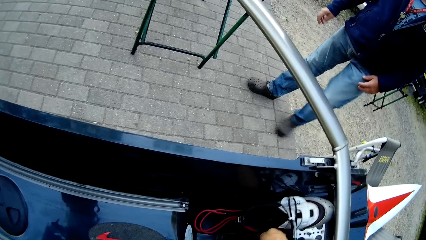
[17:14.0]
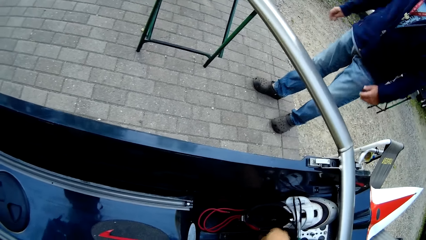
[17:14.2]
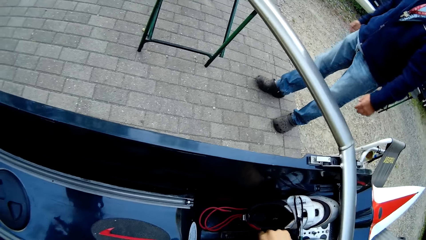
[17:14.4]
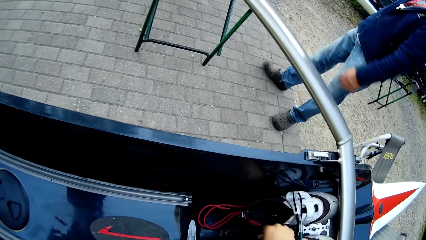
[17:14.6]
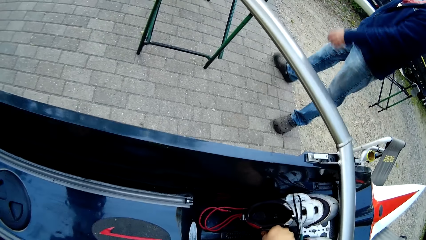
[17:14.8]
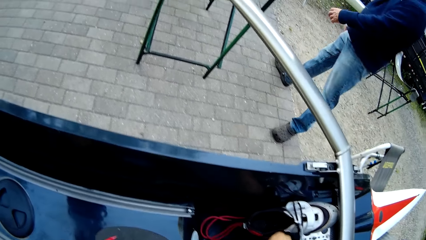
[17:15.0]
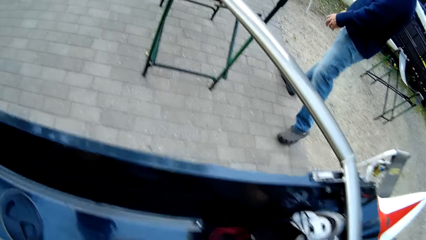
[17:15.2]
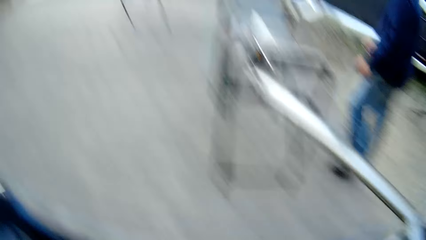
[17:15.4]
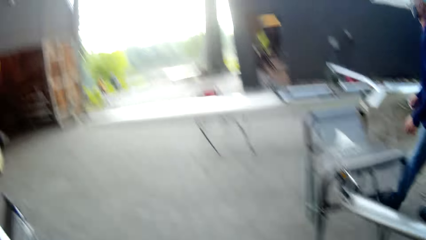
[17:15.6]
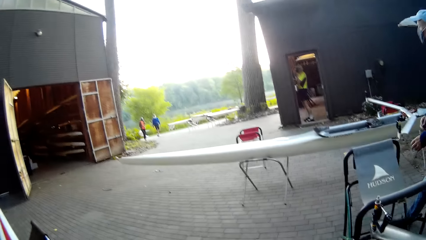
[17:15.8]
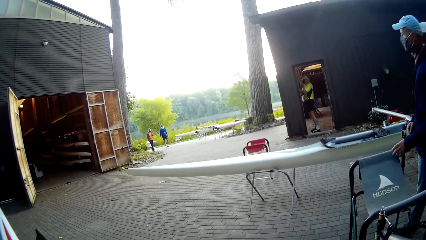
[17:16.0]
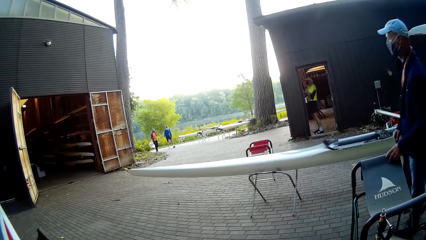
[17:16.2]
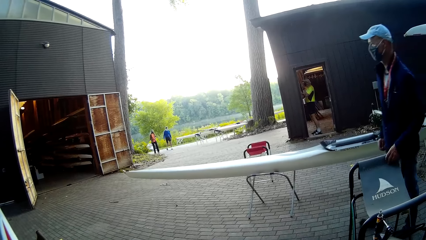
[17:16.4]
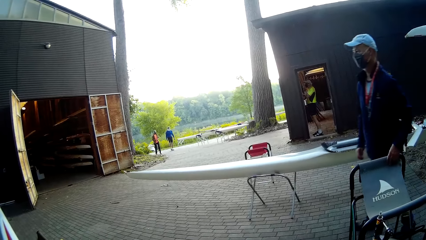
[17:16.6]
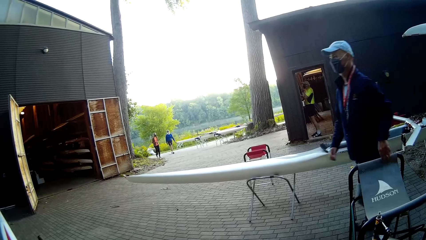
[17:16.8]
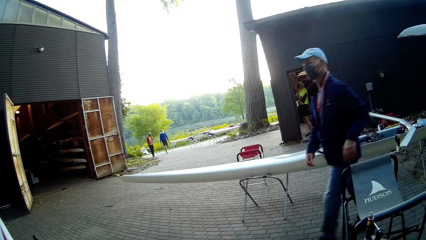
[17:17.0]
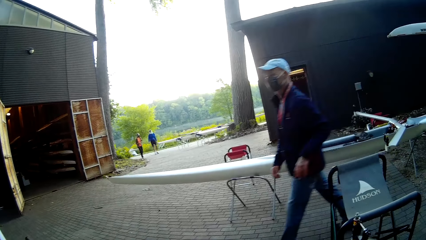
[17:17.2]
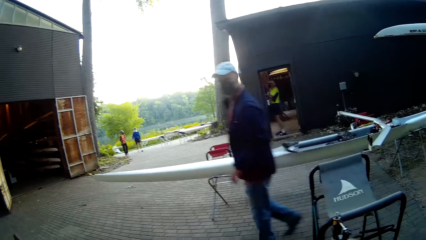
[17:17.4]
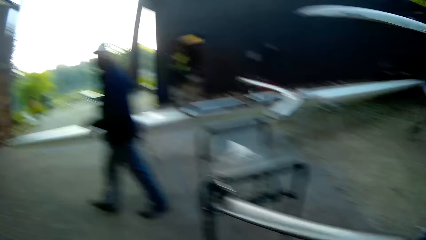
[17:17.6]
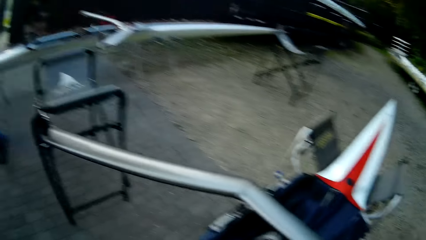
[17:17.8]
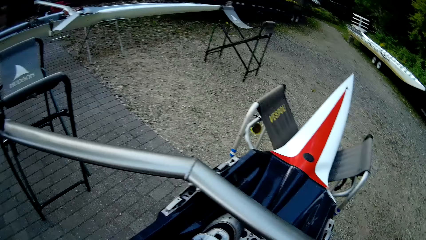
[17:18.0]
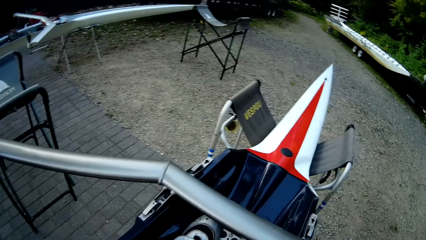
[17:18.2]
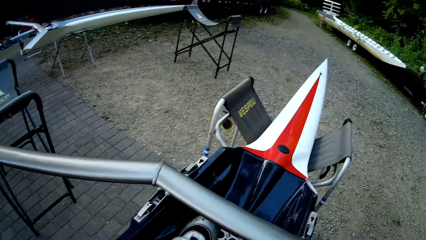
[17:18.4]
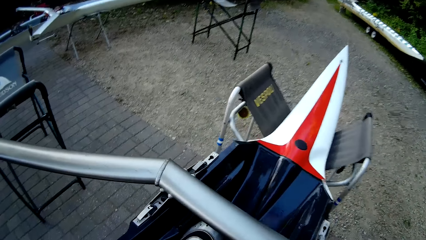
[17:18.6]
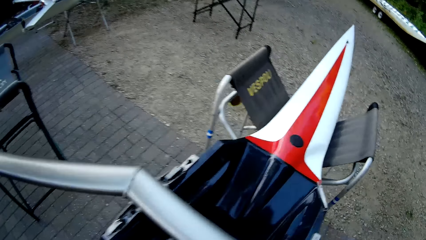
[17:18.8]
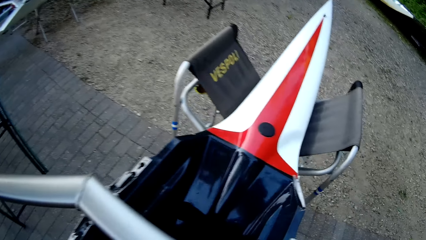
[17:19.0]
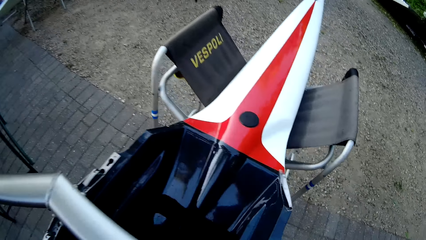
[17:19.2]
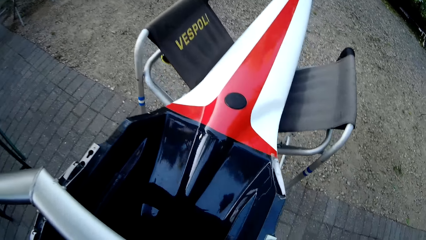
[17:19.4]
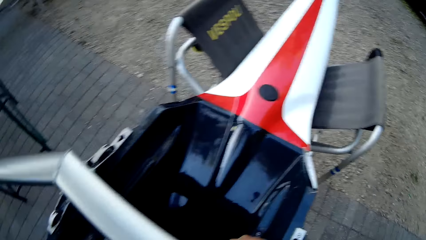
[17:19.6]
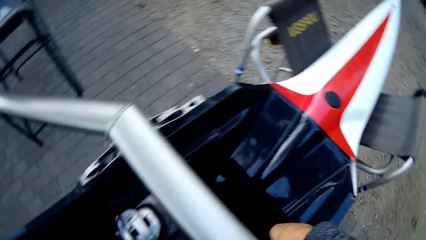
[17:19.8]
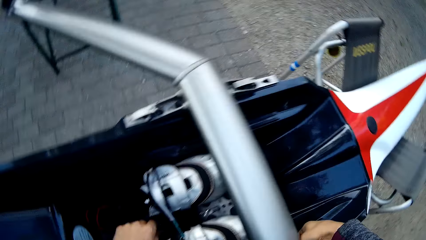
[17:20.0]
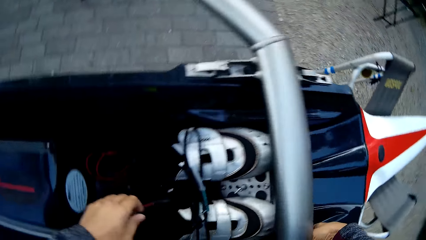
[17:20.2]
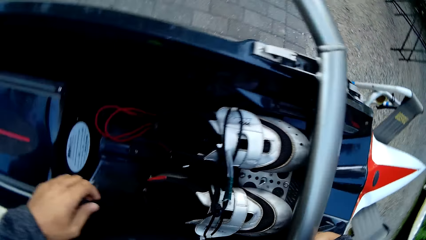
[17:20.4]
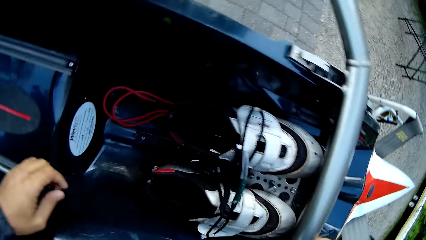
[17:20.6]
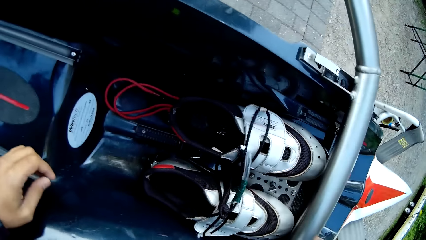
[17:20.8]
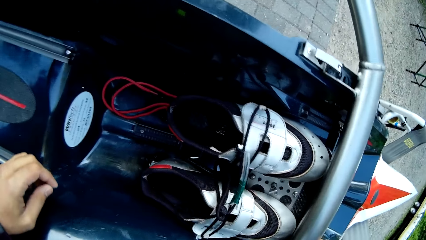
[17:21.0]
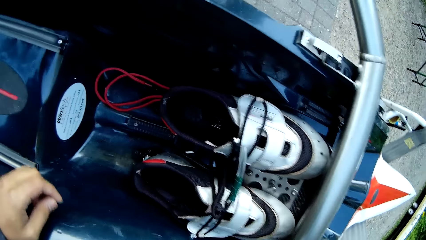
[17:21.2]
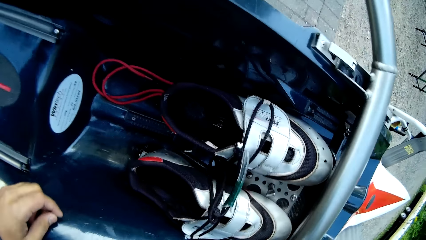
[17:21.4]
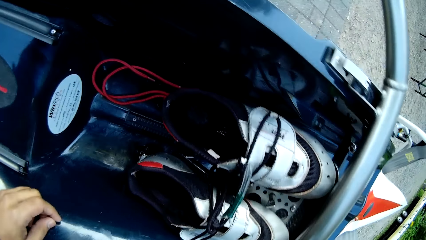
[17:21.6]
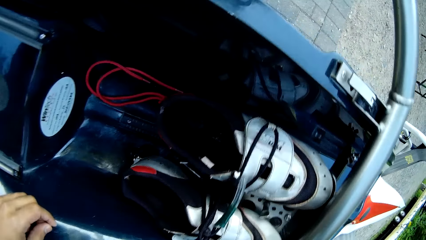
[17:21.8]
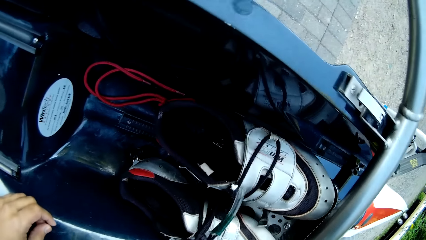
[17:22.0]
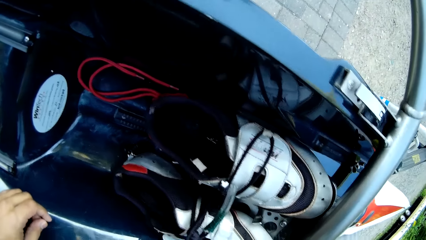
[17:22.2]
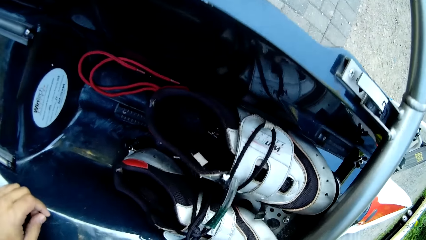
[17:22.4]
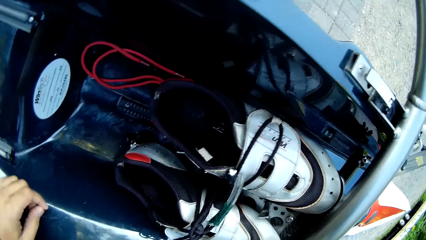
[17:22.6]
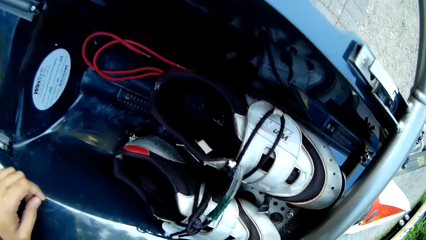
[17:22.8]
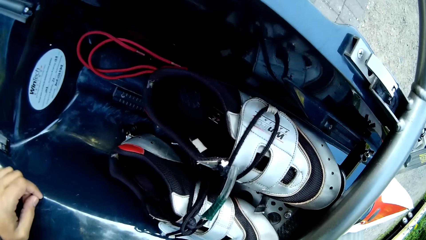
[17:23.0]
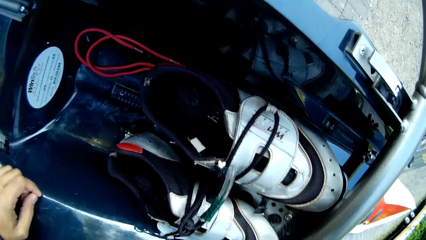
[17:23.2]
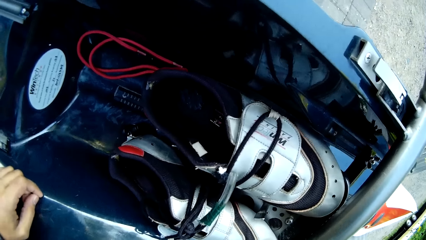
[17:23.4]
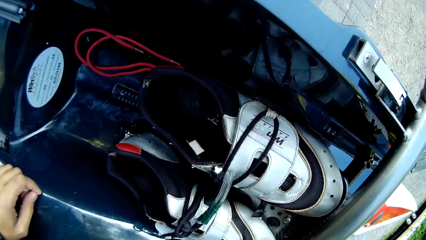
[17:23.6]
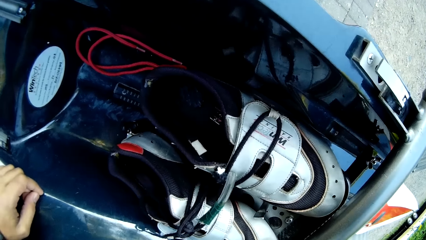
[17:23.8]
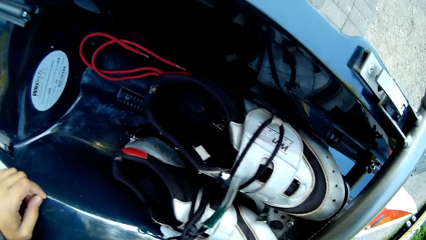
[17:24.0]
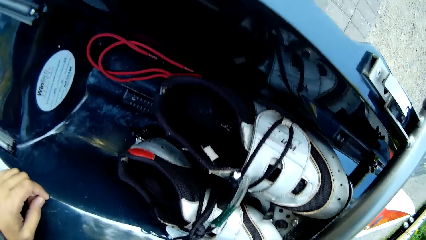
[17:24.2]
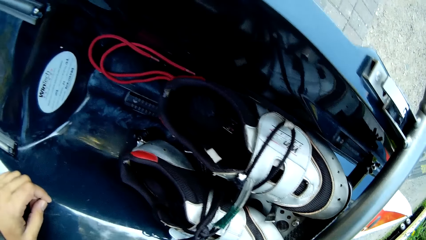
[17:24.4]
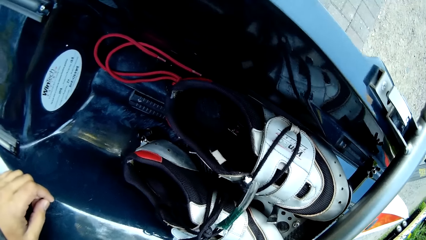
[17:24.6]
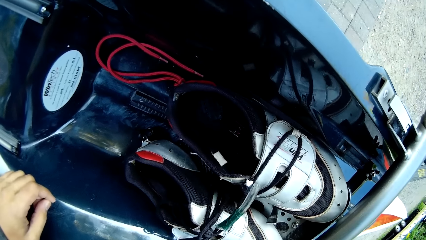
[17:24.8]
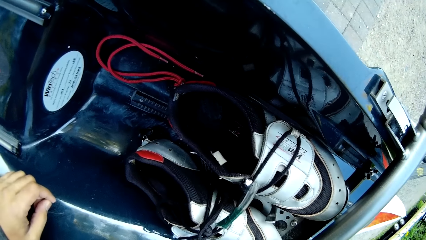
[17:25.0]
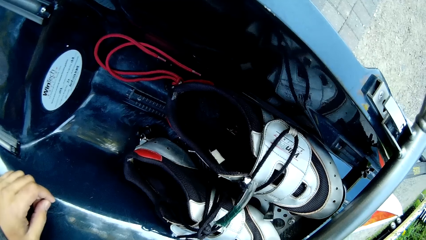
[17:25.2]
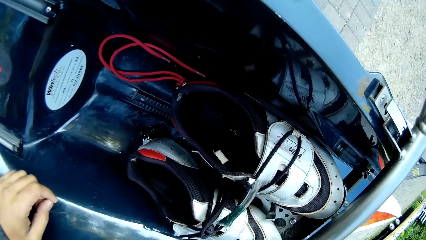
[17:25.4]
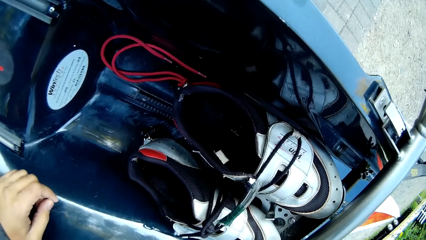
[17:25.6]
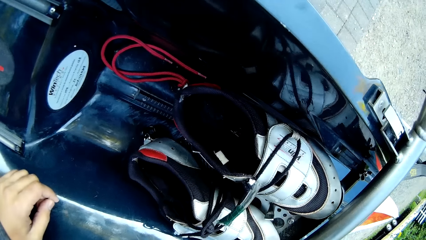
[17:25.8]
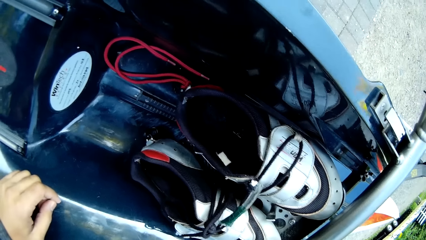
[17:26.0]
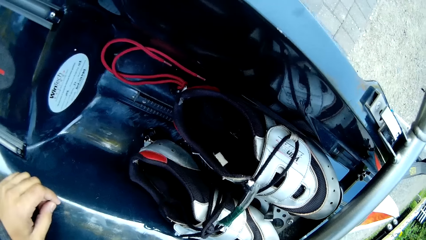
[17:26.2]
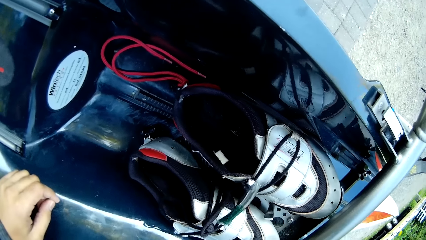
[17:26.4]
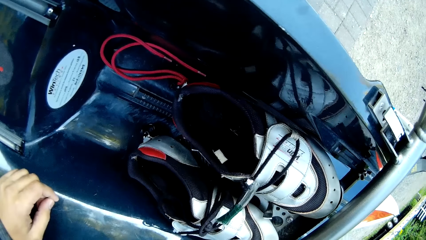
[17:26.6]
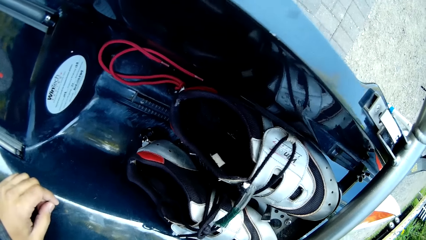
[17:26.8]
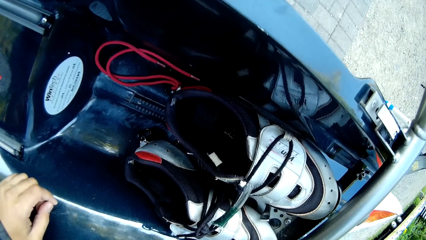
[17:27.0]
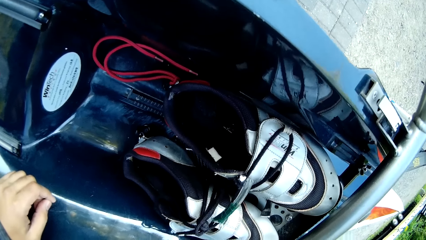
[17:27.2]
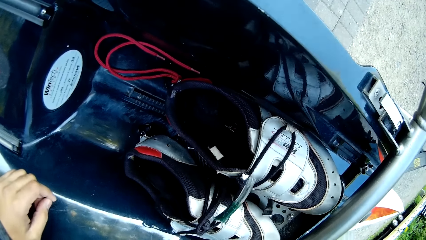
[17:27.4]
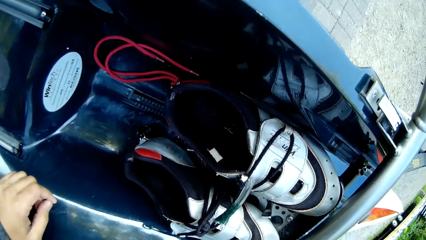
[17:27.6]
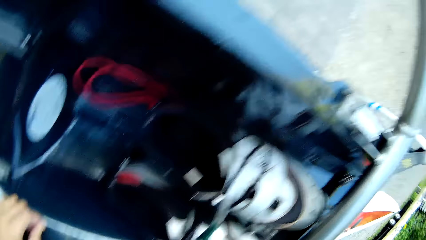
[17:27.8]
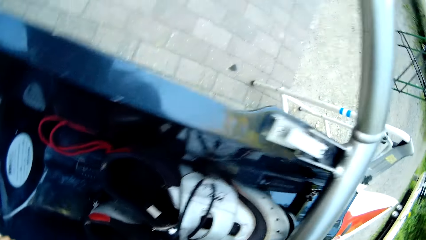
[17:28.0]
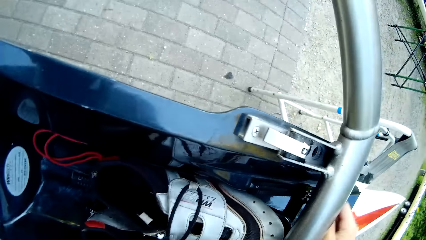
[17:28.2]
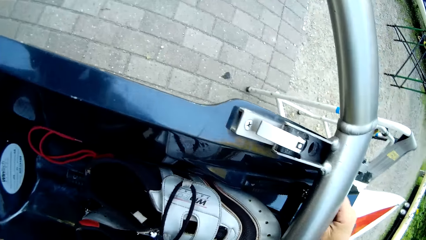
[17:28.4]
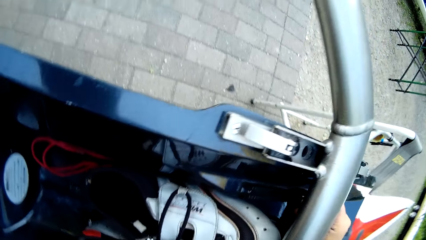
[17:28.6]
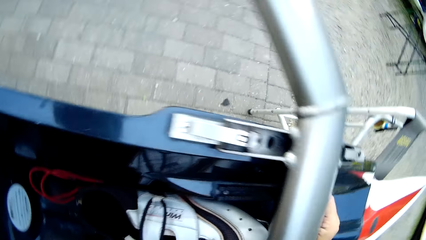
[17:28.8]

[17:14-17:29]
The camera wearer adjusts spare parts on the boat.
